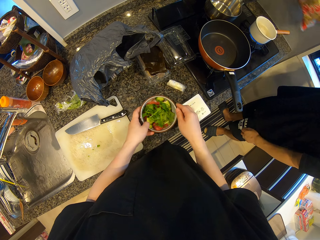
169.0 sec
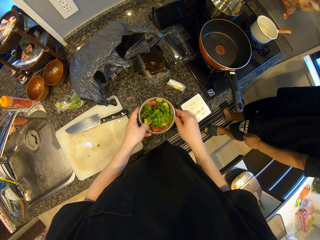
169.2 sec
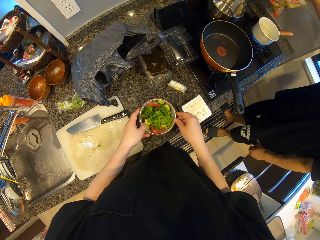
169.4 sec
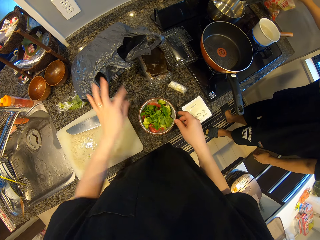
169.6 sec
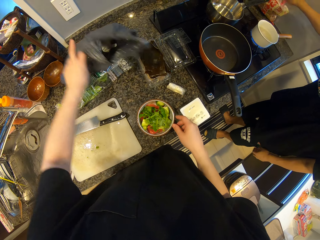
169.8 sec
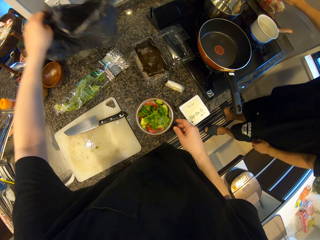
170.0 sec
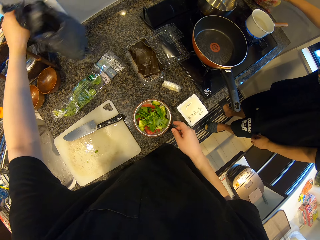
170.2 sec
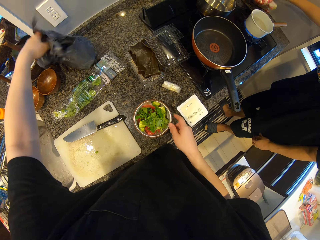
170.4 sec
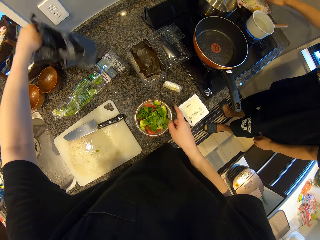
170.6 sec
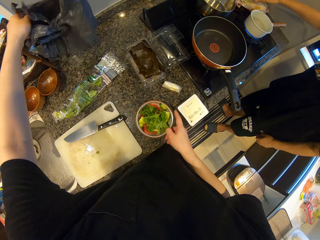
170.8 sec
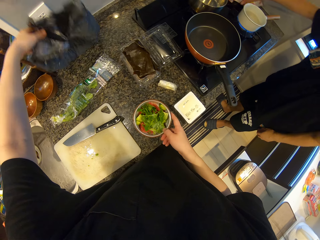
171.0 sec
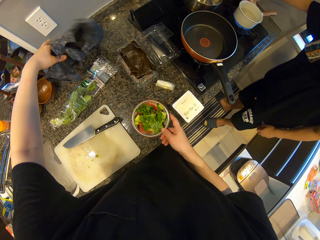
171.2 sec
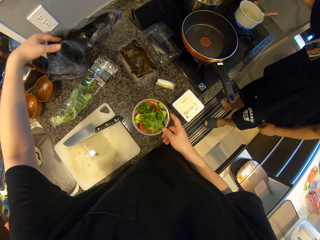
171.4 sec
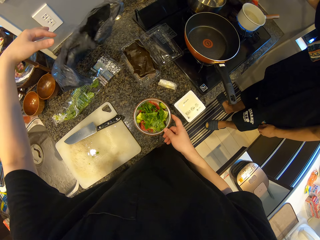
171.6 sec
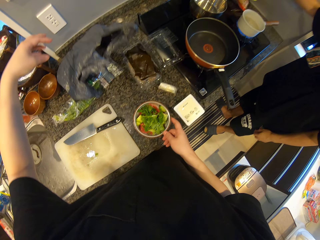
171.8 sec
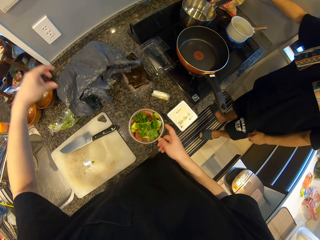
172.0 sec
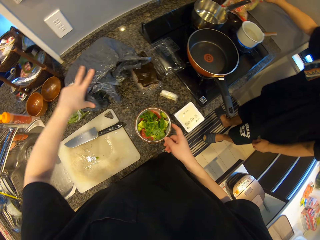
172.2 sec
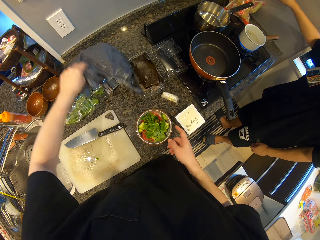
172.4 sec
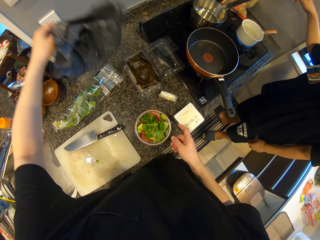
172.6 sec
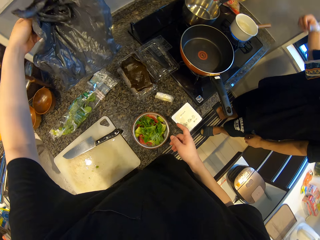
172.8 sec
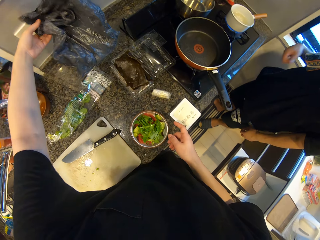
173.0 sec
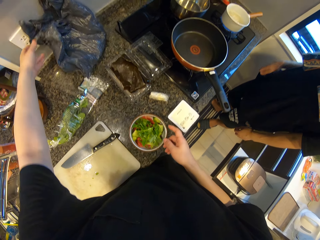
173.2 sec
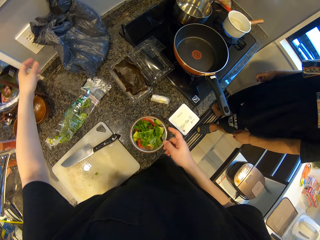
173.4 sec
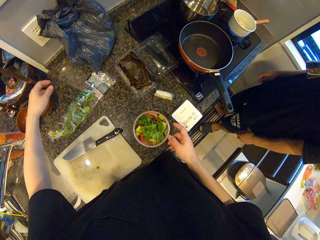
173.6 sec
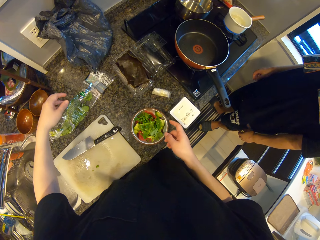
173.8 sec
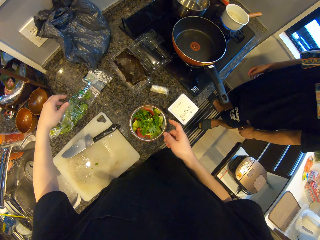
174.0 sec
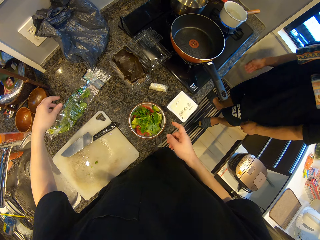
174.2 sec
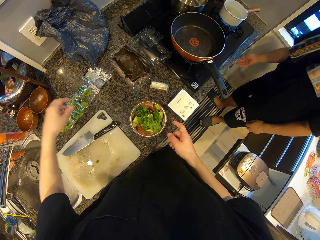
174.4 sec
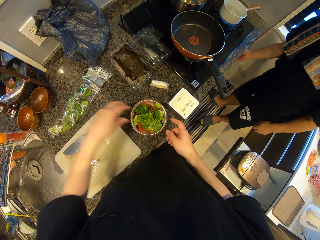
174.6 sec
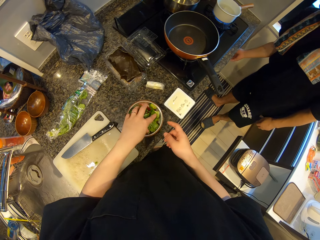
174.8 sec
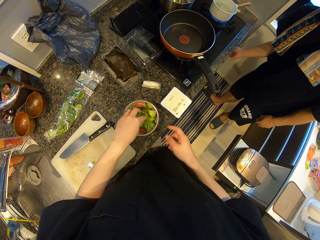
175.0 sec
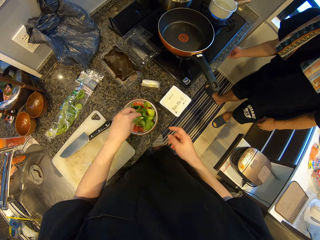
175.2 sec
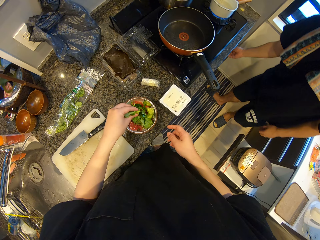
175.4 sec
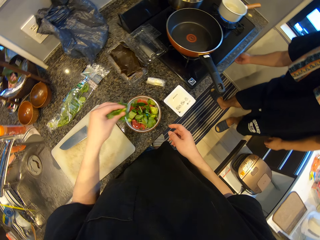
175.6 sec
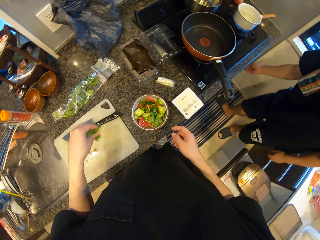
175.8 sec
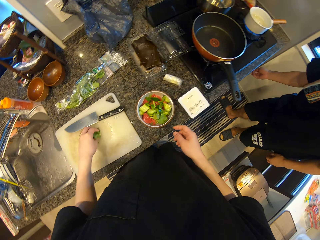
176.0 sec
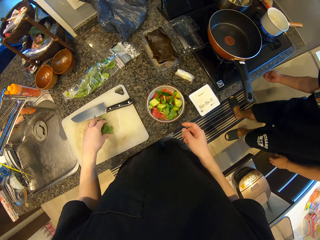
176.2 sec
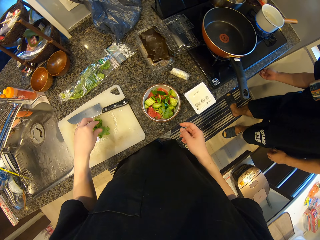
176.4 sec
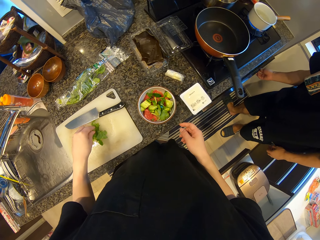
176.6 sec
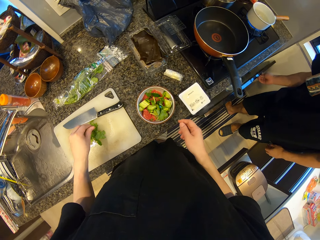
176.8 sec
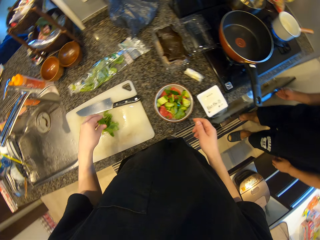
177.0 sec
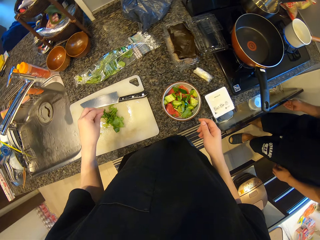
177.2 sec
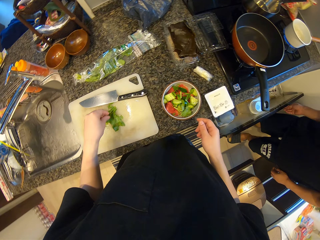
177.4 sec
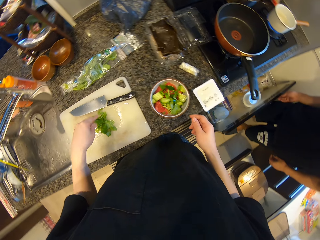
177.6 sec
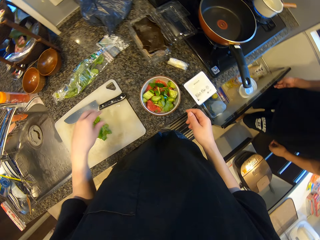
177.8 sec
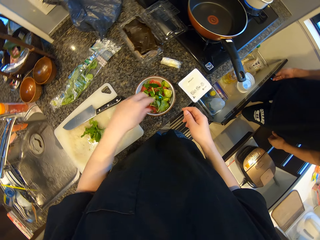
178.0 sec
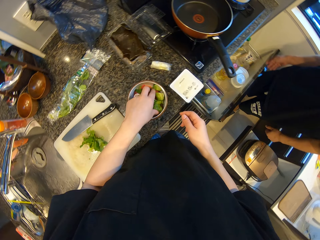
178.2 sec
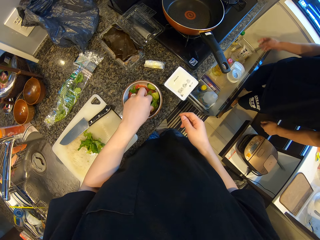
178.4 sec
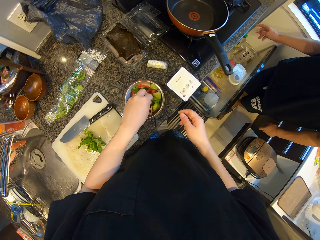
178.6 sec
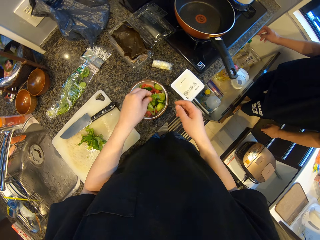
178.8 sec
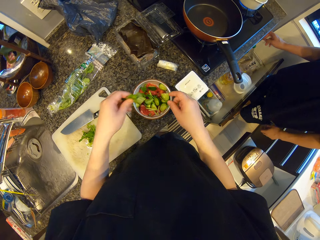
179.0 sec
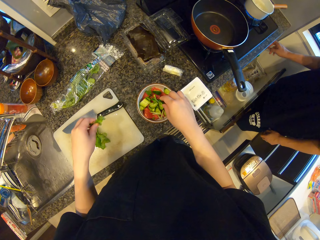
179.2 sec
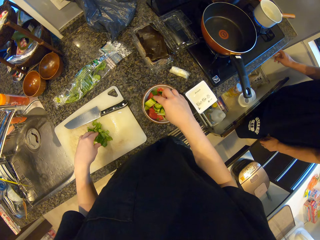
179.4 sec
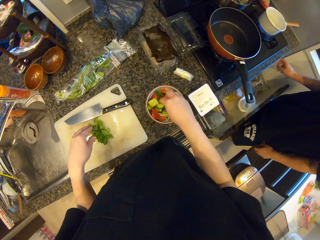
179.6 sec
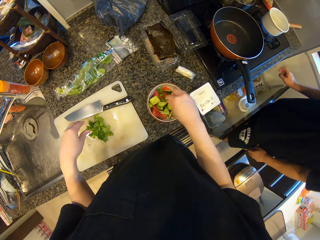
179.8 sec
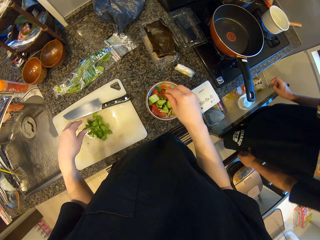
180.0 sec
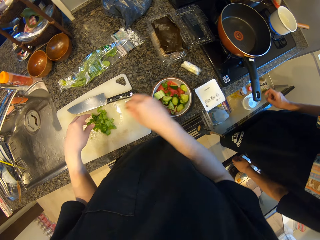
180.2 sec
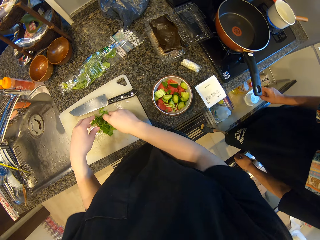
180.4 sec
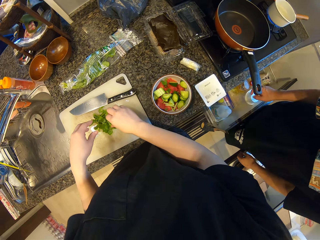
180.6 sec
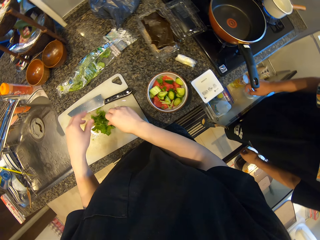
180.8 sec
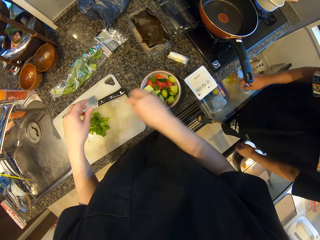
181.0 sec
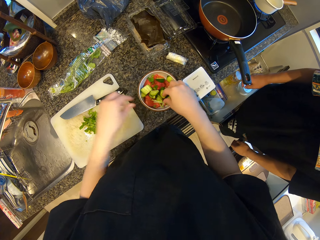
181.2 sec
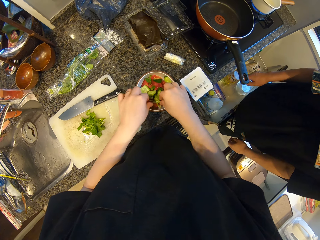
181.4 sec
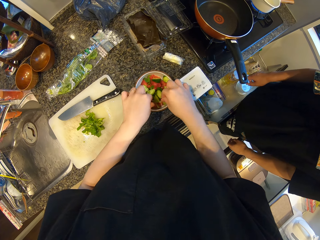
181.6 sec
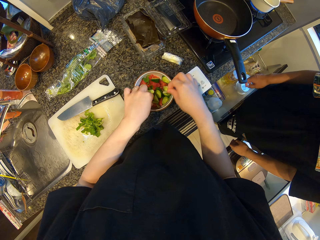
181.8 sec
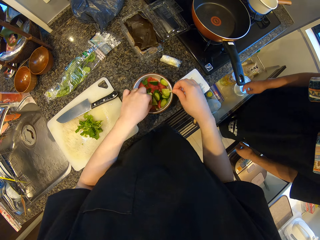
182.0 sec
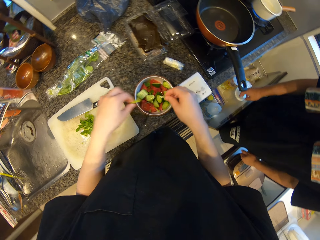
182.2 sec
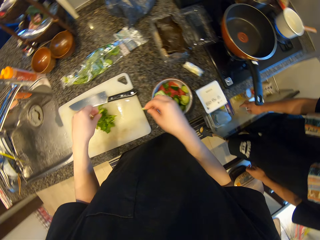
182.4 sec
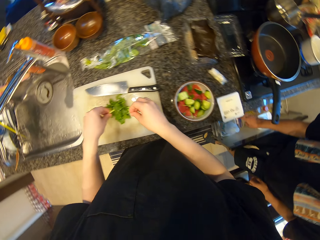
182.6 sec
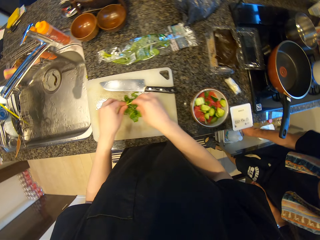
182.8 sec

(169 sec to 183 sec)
The camera wearer shakes the other bowl on the counter. The man drops the other pack on the counter. The camera wearer moves the waste bag on the counter with his left hand. The man talks to the camera wearer. The camera wearer packs the chopped pieces of celery from the other bowl. He puts the chopped pieces of celery or coriander leaves on the chopping board. The man adjusts the heat of the cooker. The camera wearer packs the chopped pieces of celery from the other bowl. The man opens the shelf. The camera wearer puts the chopped pieces of celery on the chopping board. He packs the chopped pieces of celery from the other bowl, puts the chopped pieces of celery on the chopping board and packs the chopped pieces of celery from the other bowl.

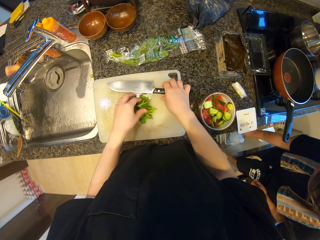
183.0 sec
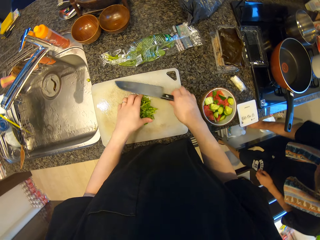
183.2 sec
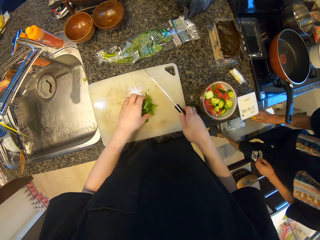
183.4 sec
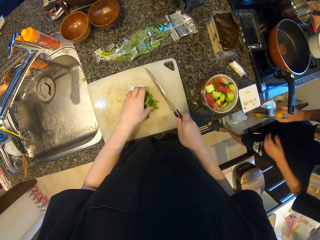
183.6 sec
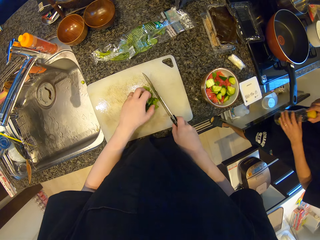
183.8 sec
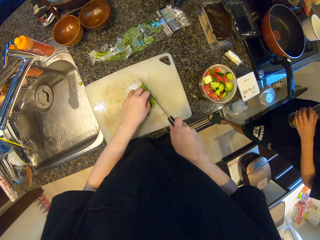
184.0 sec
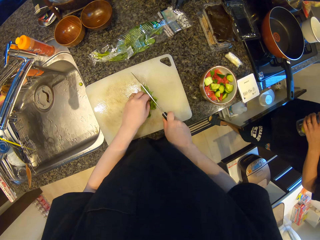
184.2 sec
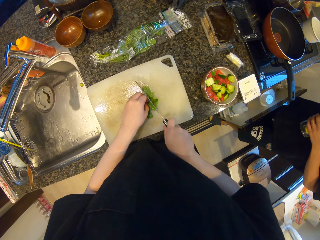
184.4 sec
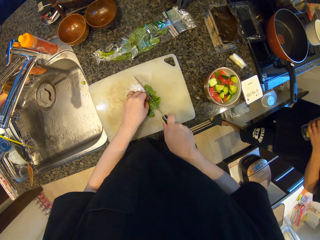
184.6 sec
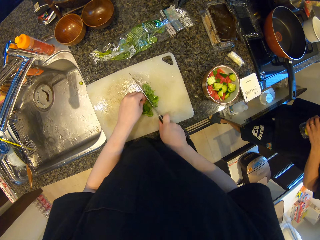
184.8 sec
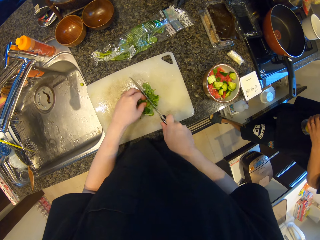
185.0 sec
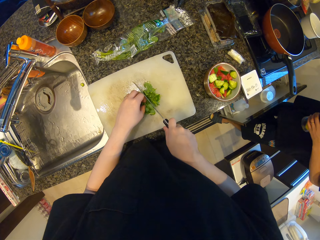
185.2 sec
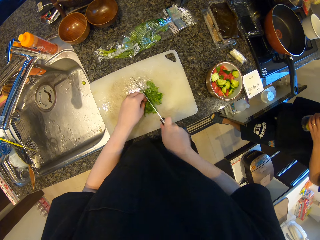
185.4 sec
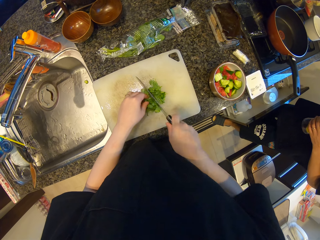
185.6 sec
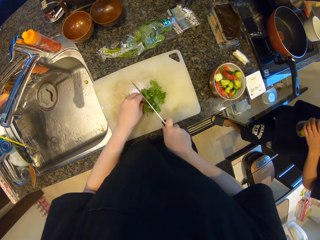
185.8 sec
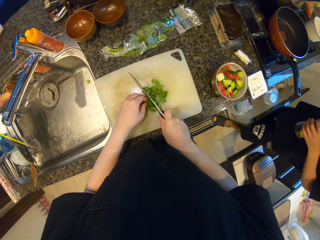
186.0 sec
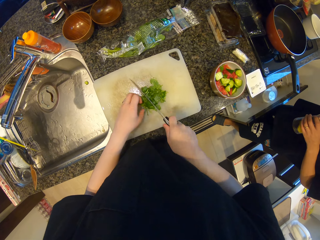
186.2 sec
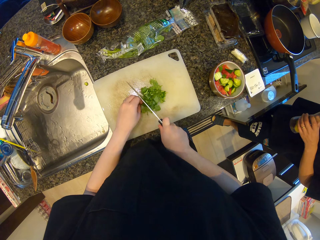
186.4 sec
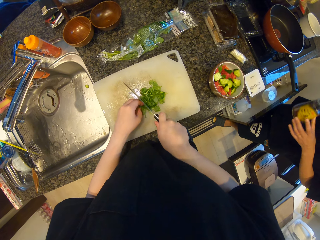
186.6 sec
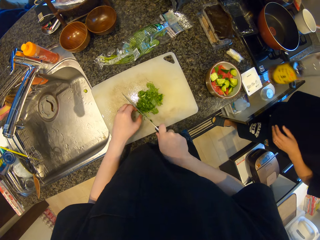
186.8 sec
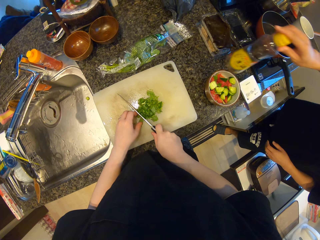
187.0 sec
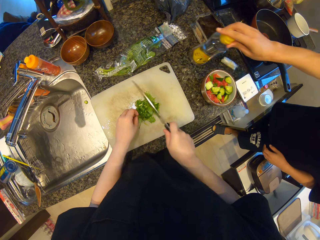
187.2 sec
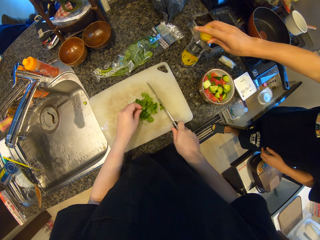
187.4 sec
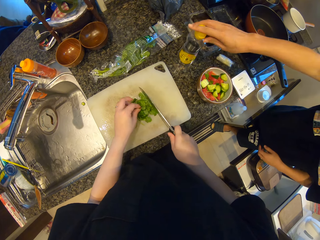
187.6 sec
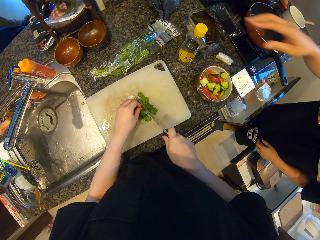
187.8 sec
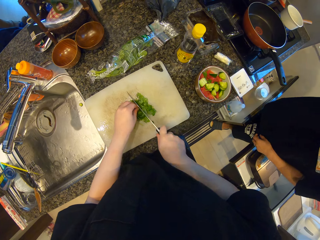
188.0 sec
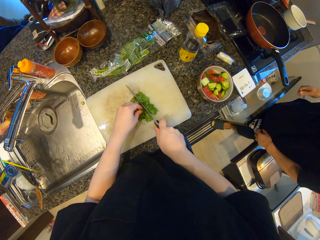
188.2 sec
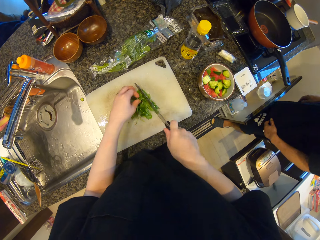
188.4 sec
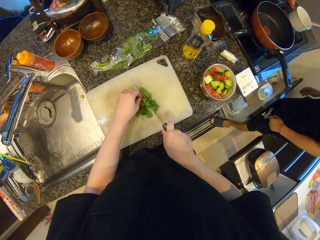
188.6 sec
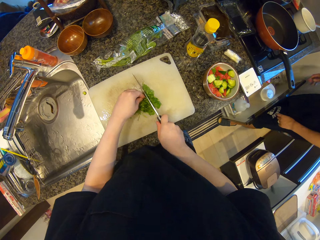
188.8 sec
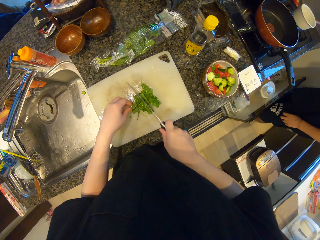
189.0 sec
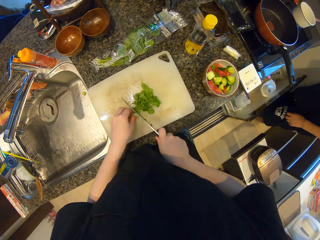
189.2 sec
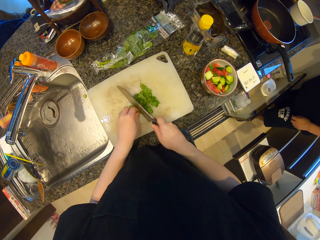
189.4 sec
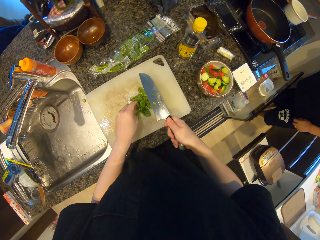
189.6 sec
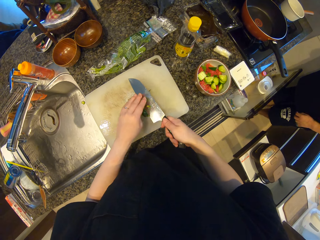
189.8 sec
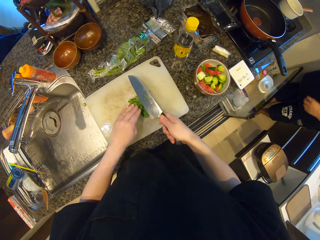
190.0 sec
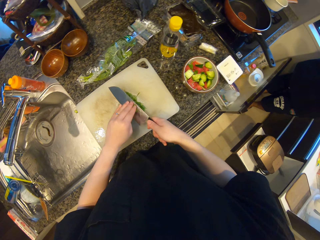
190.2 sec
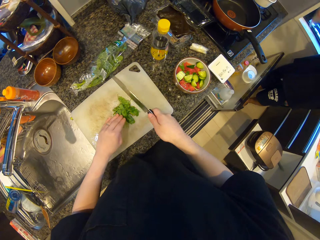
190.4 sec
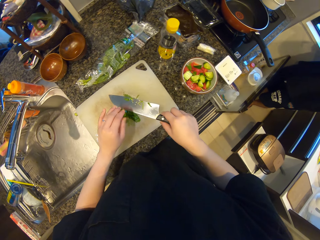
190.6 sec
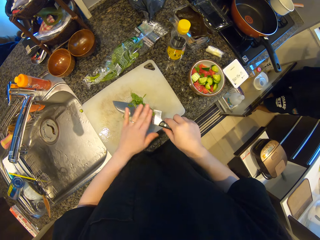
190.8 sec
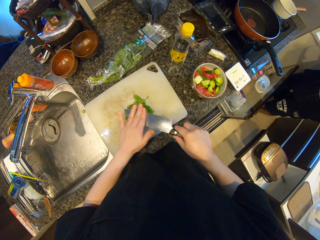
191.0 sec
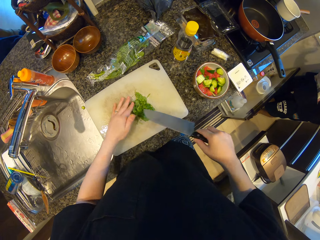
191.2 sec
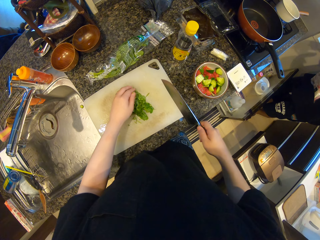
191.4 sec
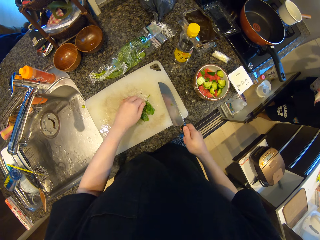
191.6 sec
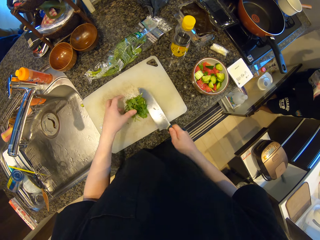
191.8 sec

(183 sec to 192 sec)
The camera wearer puts the chopped pieces of celery on the chopping board. He picks the knife from the chopping board with his right hand. The man picks a bottle of oil from another drawer. The camera wearer gathers the chopped pieces of celery on the chopping board. He cuts the celery or coriander leaves with the knife. The man drops the bottle of oil on the counter. The camera wearer cuts the celery with the knife. He scrapes off the celery pieces on the knife with his left hand.
